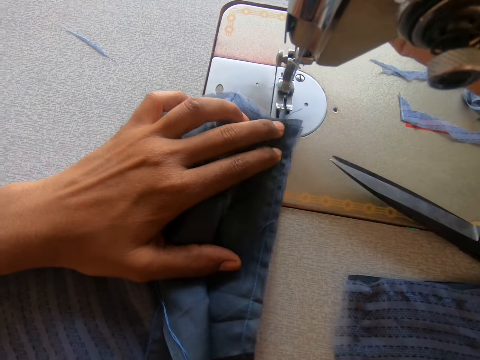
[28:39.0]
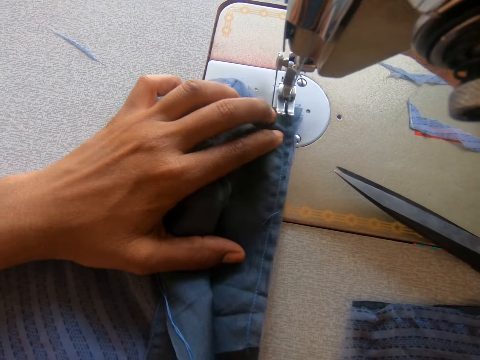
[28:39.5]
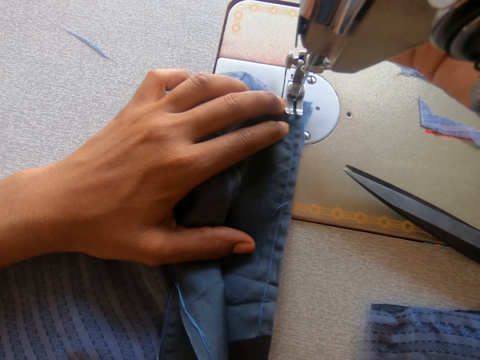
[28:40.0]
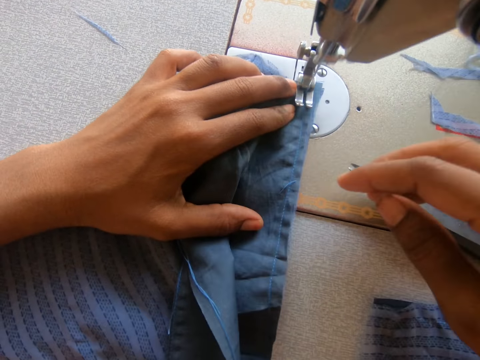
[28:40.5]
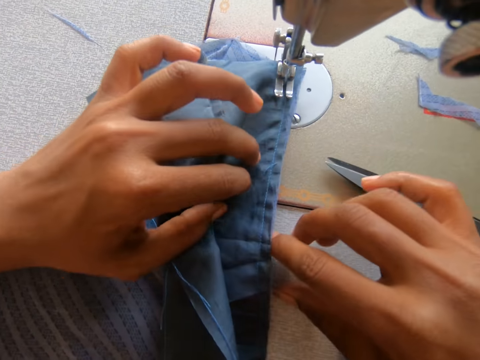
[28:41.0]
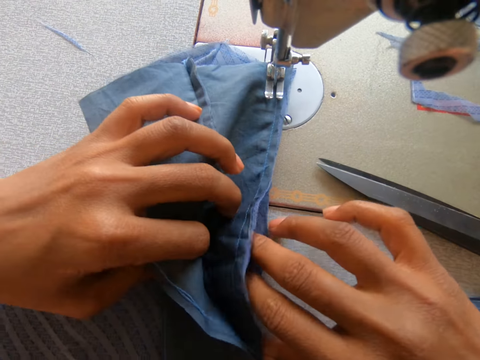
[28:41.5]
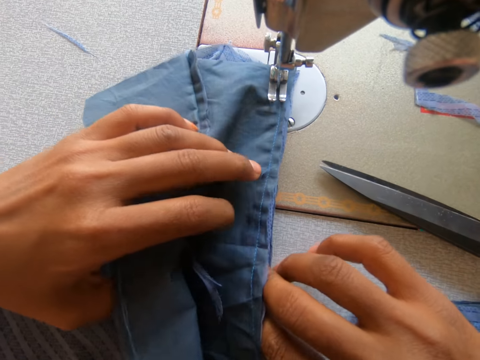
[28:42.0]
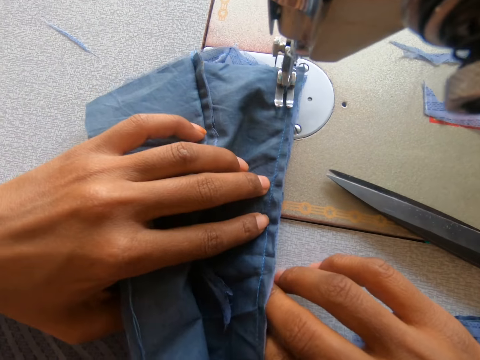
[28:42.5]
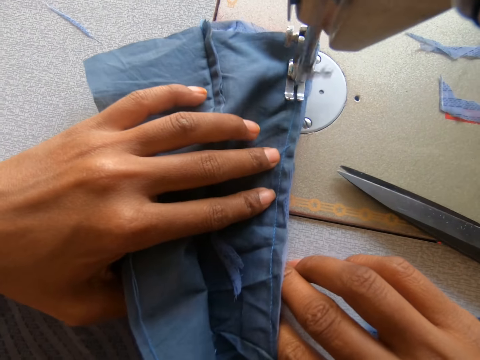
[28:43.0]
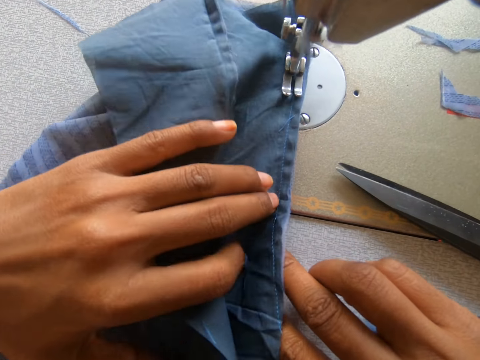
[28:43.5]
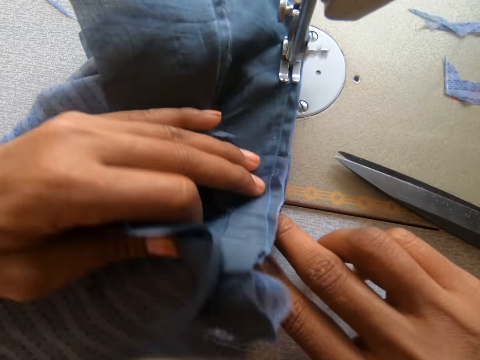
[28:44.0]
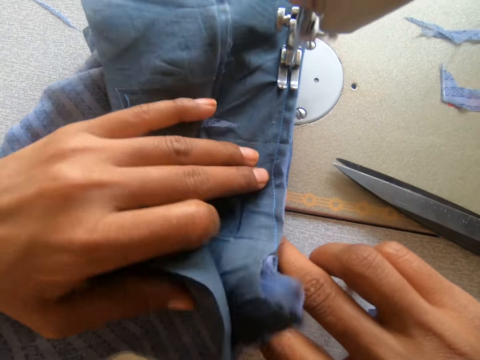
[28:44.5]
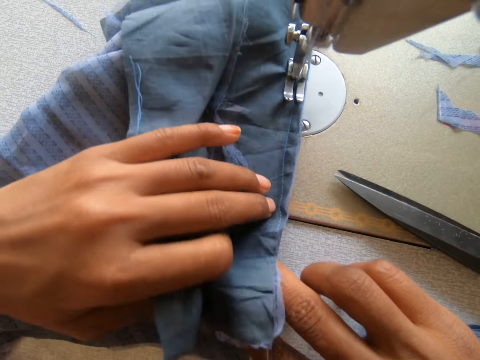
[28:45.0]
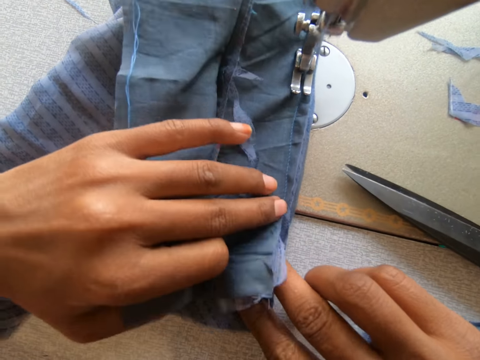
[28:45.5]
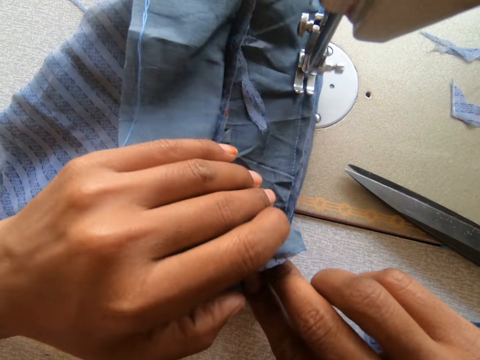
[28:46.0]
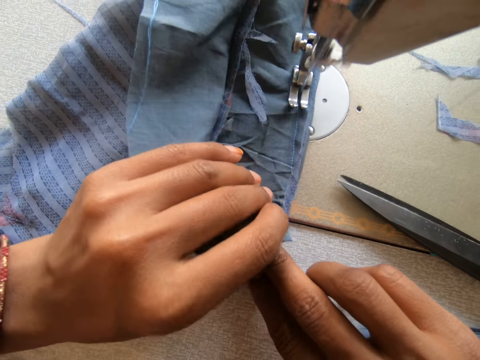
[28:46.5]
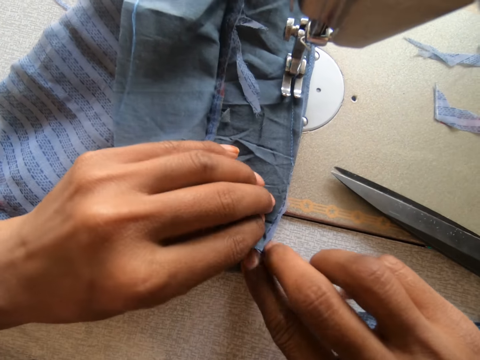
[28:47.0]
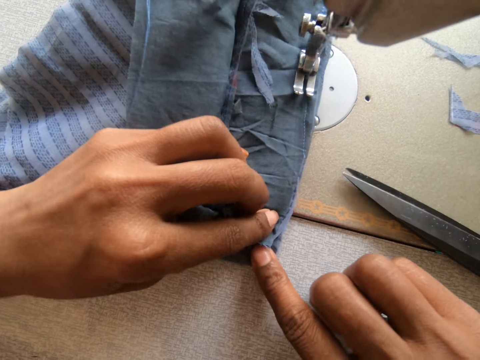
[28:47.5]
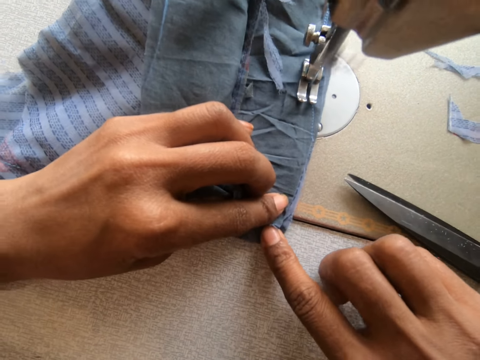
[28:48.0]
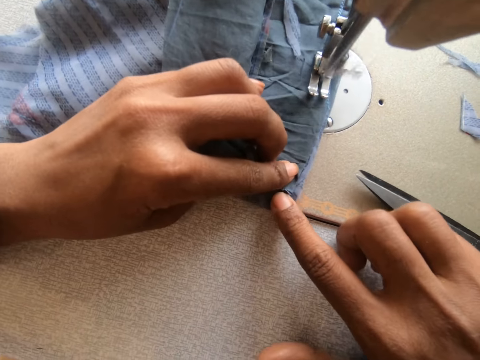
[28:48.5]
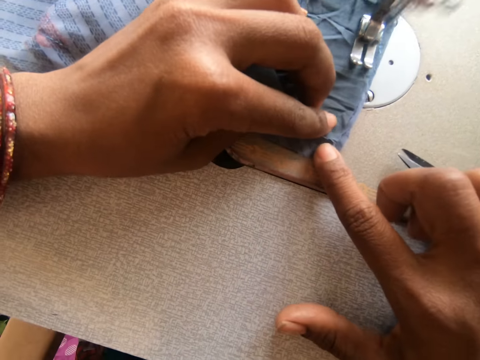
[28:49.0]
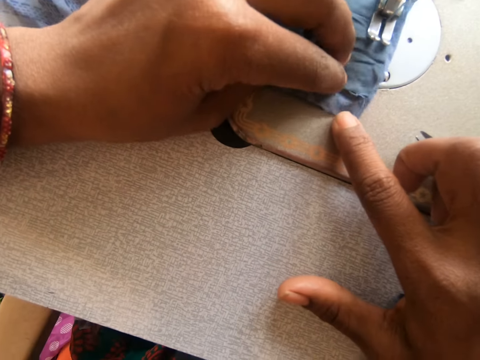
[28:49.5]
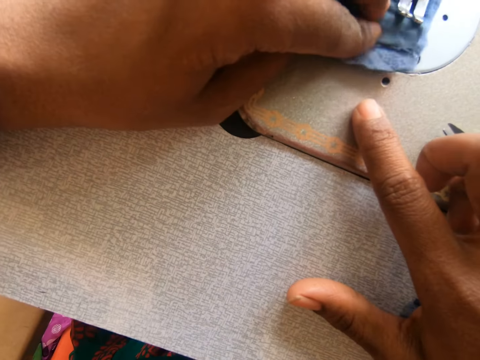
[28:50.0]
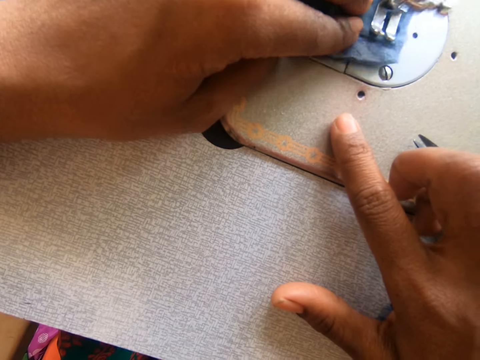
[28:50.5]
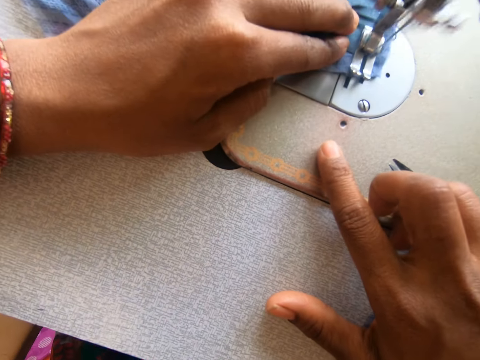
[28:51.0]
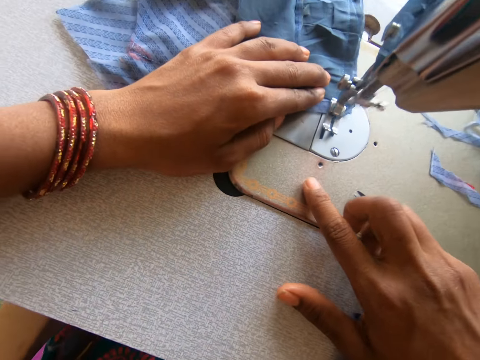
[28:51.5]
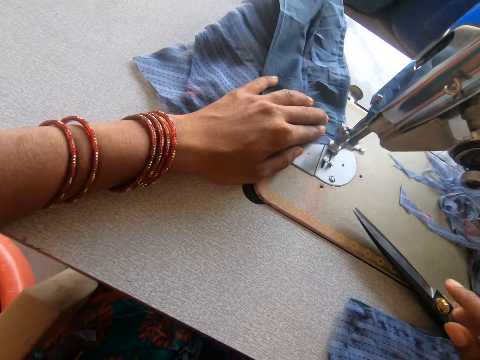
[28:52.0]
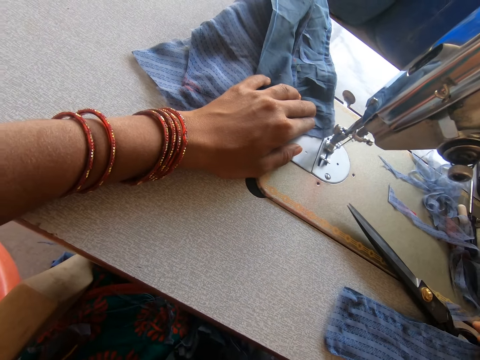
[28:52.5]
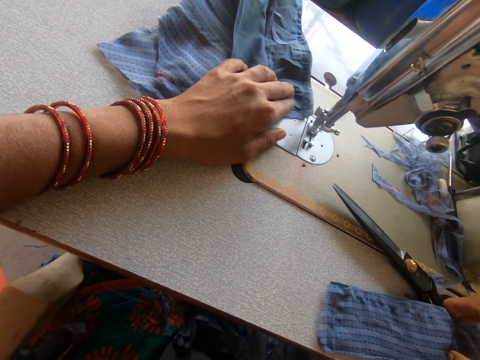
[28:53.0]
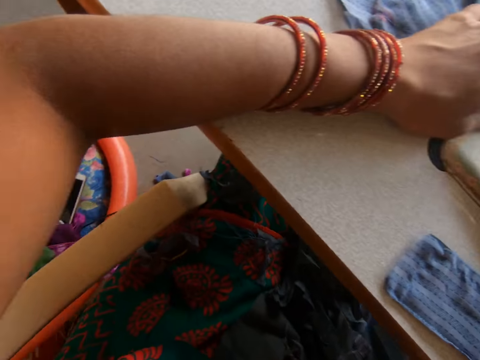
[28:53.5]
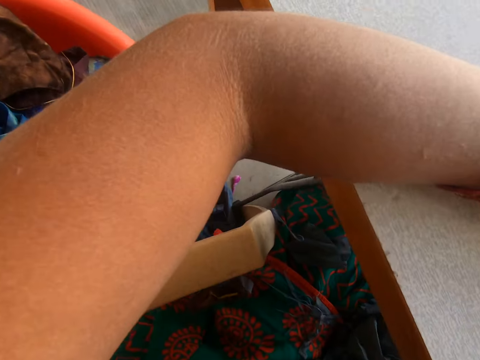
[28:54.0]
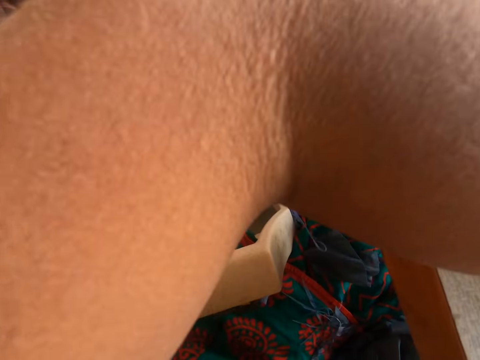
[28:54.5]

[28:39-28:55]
The camera wearer lowers the presser foot. They sew the cloth together with the sewing machine. They take a pair of scissors on the sewing machine.

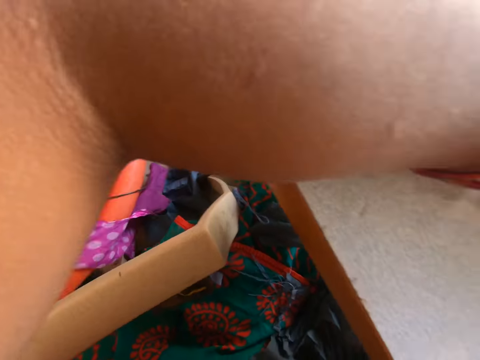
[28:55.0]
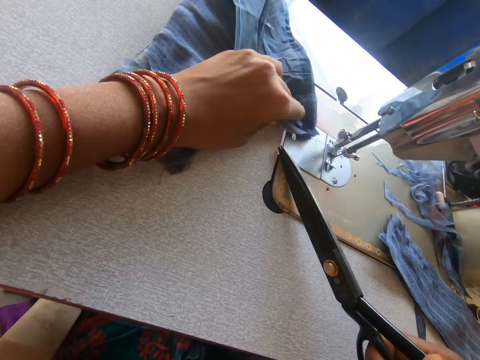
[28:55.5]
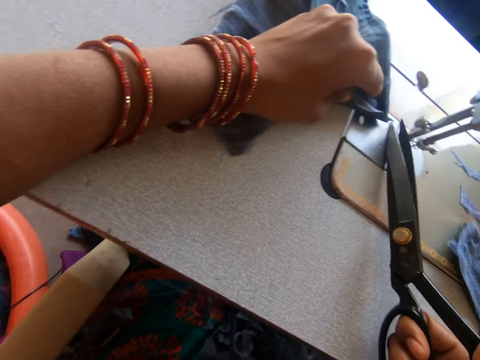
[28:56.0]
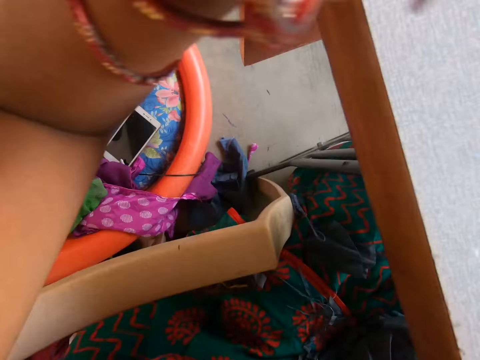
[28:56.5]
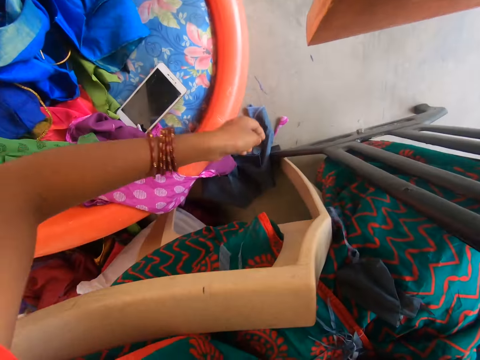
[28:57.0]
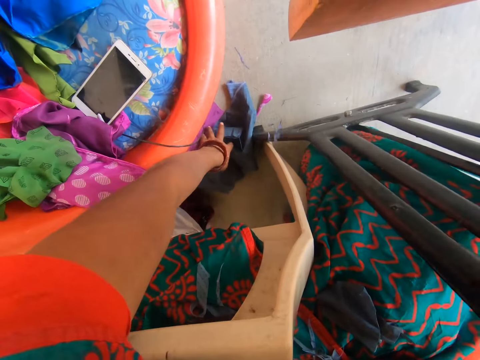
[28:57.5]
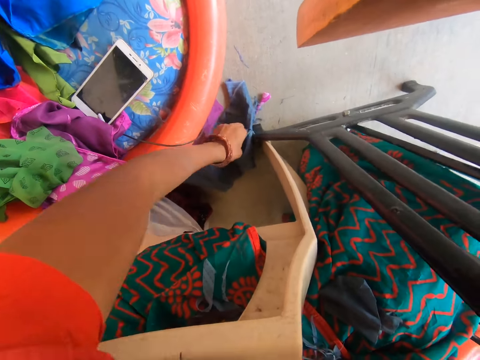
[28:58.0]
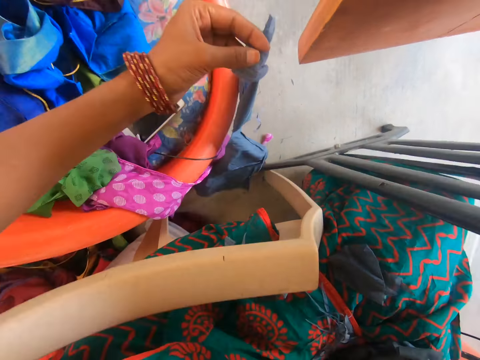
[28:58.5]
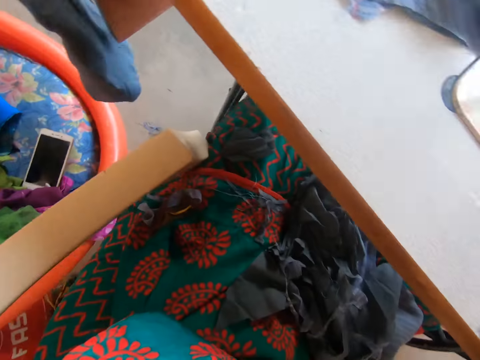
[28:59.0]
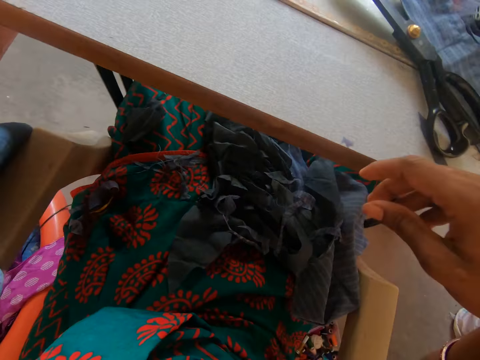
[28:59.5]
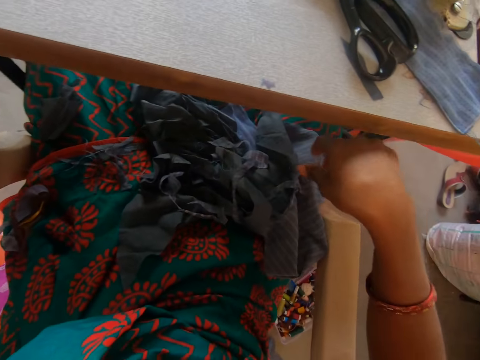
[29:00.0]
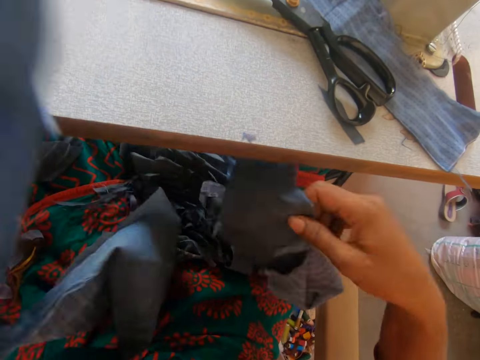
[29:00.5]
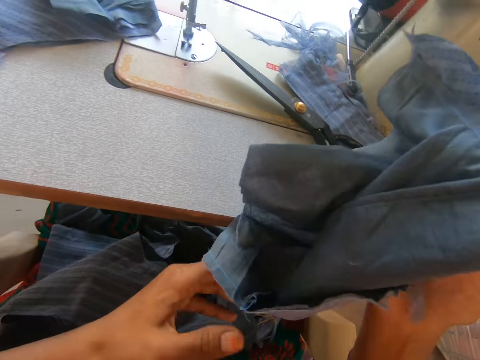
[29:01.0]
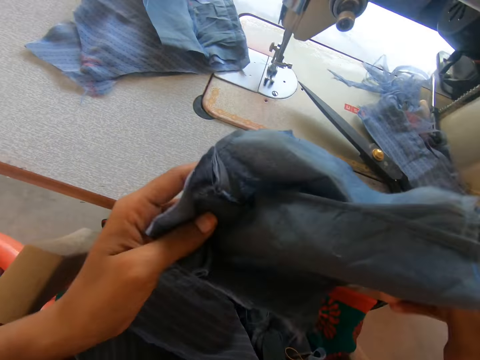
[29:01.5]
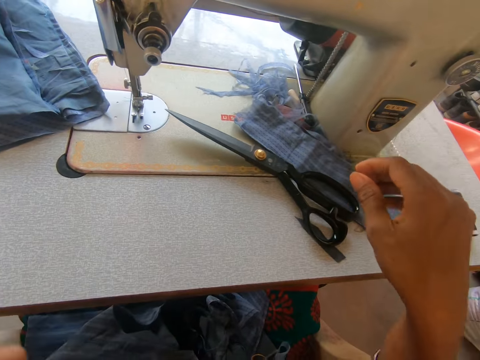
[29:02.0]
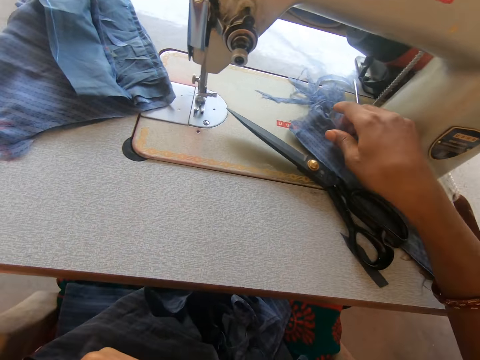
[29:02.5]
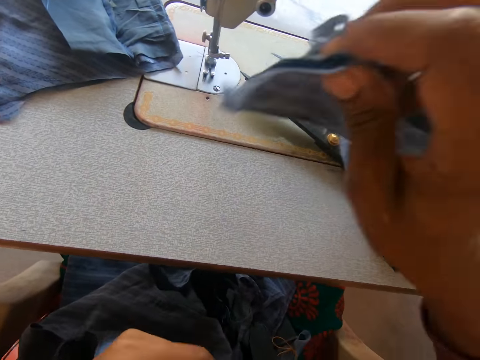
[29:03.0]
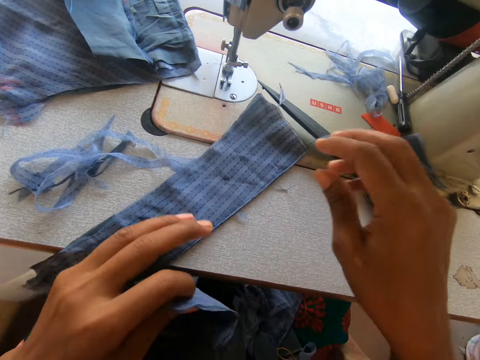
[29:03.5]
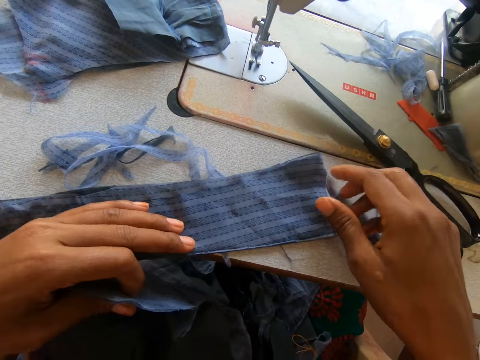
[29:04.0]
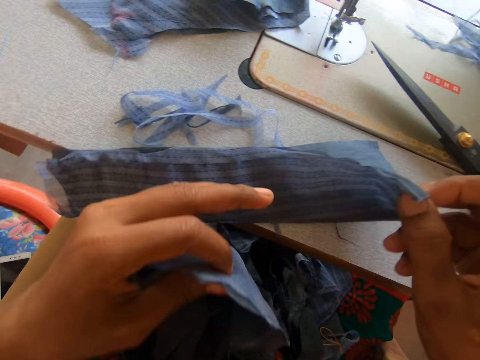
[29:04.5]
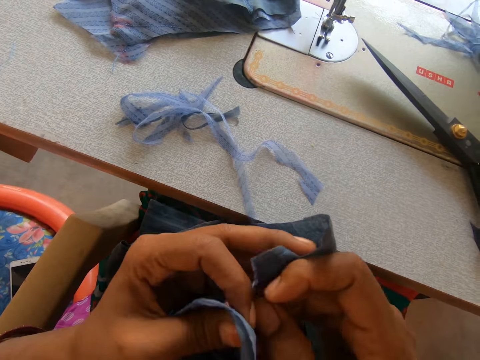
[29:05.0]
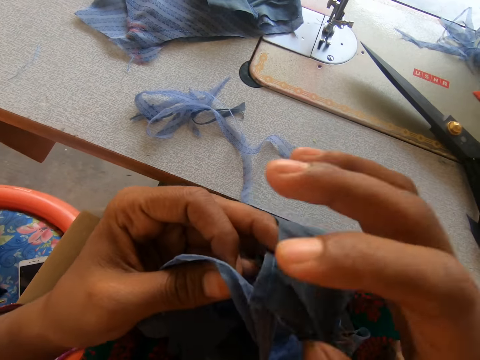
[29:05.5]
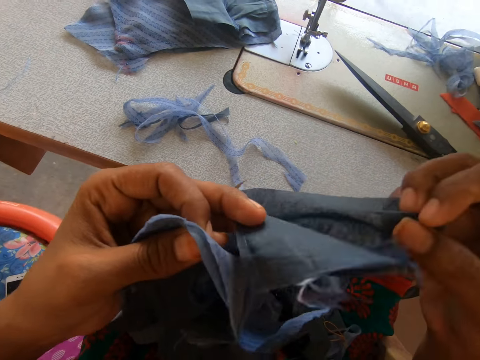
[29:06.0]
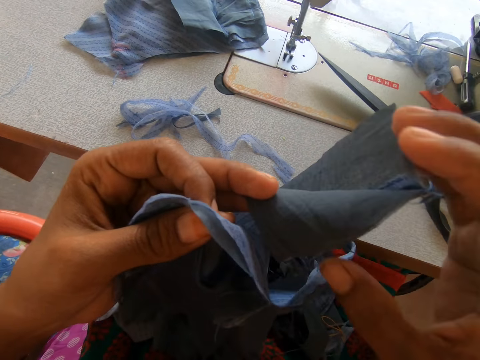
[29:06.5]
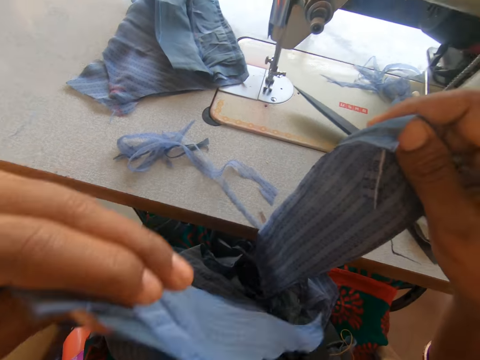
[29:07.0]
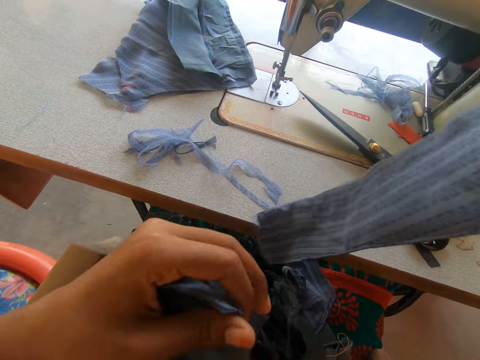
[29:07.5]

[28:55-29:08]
The camera wearer cuts a thread with a pair of scissors. She picks another cloth on the floor with her left hand. She picks another cloth on her leg with her right hand and drops the cloth in her left hand on her leg. She passes the cloth to her left hand. She picks another cloth on the sewing machine with her right hand. She puts a garment or cloth on the sewing machine. She unfolds the garment on the sewing machine.
